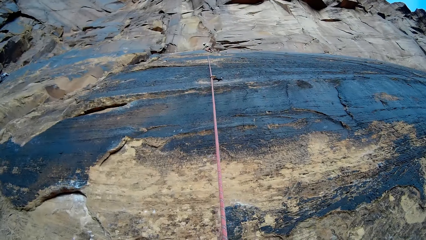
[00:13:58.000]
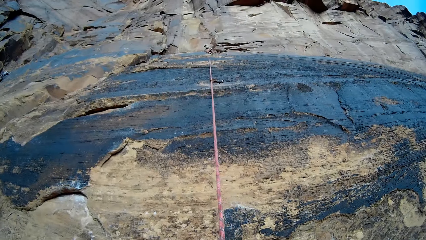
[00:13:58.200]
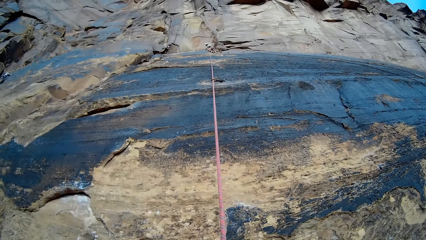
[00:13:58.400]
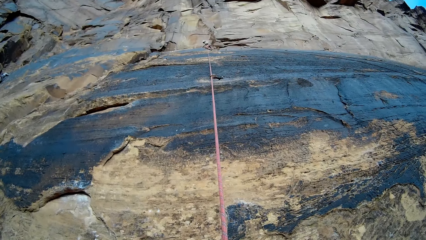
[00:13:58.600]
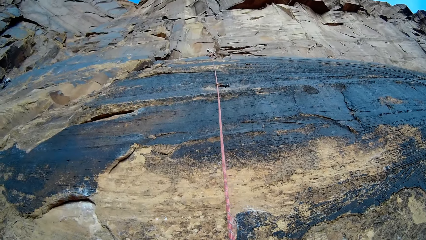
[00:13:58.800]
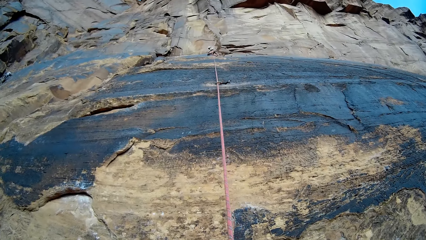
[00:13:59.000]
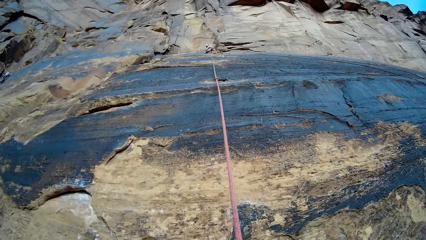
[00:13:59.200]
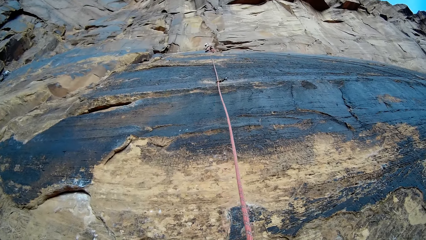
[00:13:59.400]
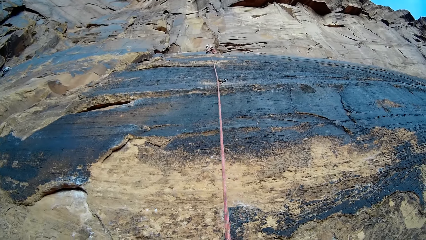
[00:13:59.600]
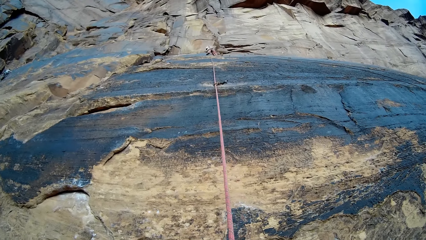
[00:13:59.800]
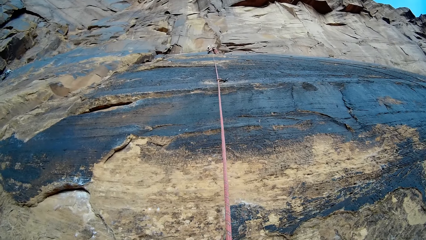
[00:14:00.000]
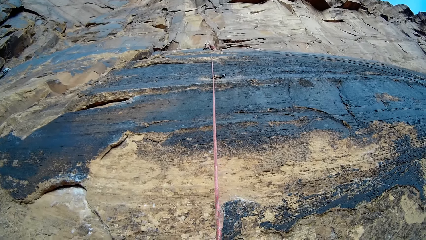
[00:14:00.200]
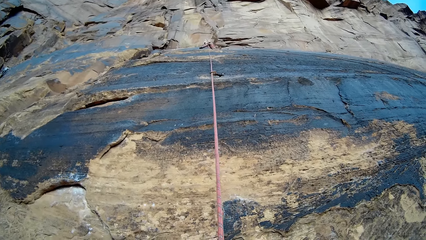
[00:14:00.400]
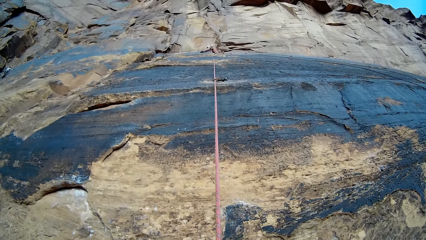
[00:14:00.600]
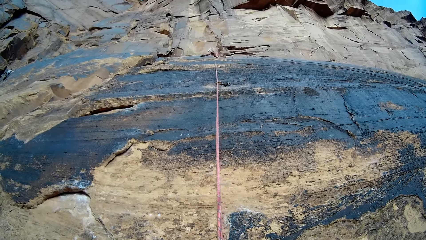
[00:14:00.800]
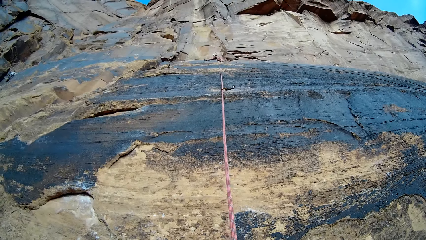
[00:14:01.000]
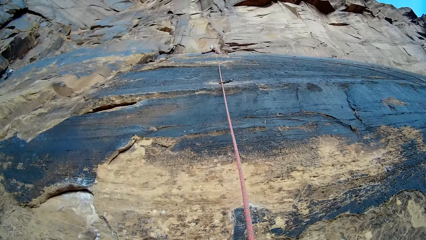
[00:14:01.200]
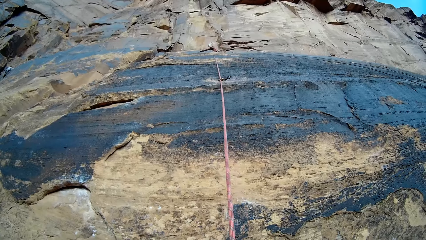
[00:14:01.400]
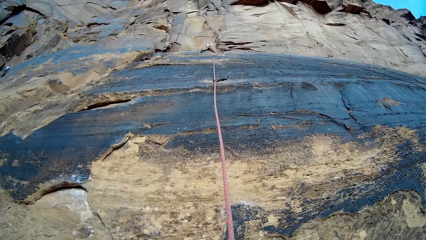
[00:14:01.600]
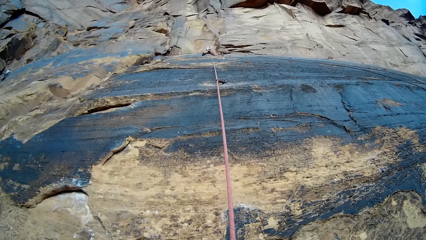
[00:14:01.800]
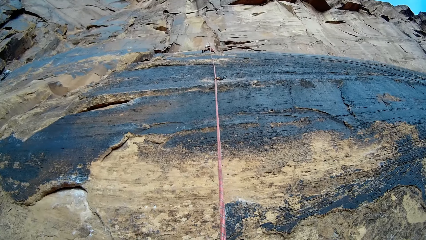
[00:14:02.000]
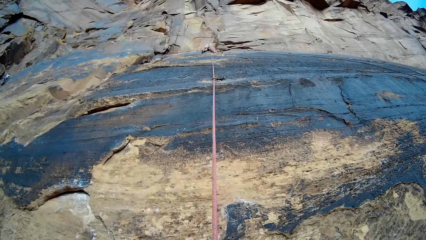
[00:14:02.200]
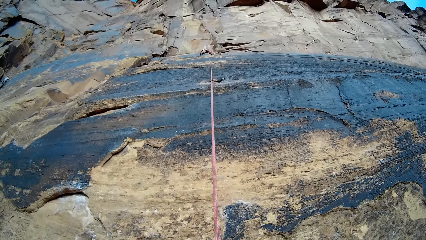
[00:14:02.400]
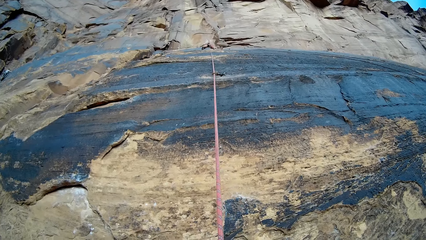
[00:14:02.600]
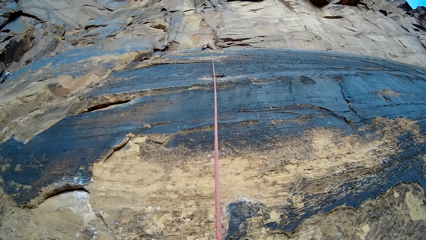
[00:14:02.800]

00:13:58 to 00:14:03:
The camera wearer looks up. A man climbs a rock.

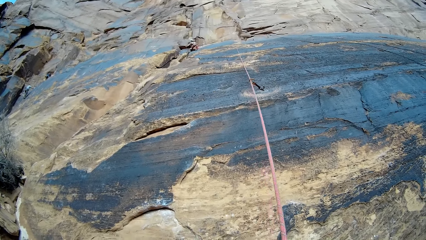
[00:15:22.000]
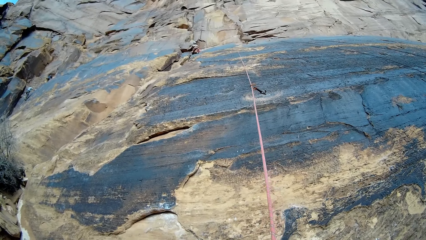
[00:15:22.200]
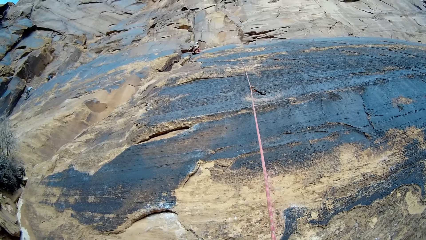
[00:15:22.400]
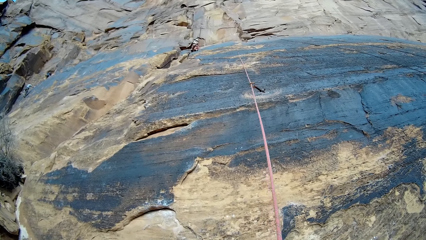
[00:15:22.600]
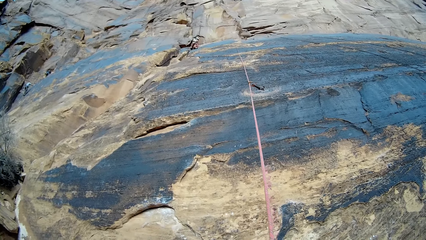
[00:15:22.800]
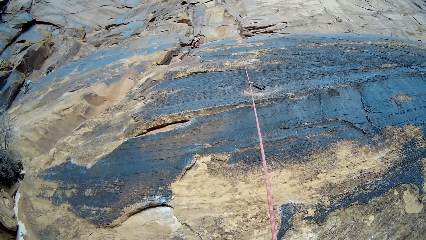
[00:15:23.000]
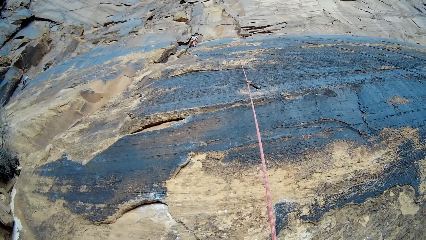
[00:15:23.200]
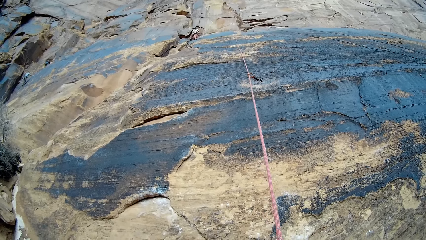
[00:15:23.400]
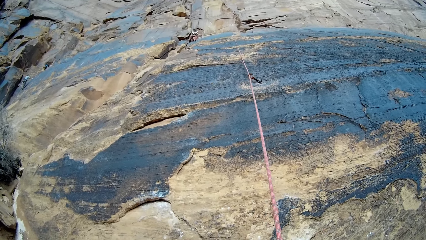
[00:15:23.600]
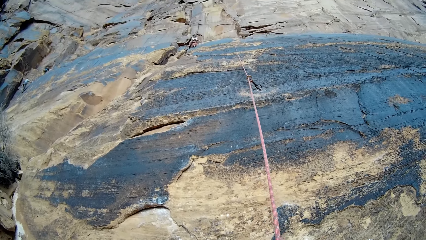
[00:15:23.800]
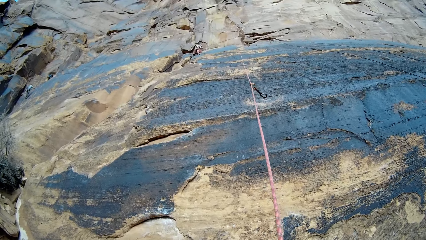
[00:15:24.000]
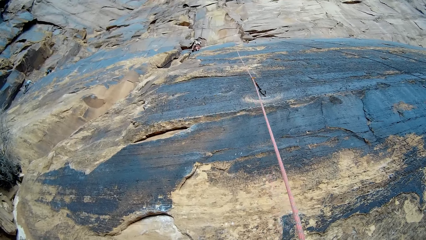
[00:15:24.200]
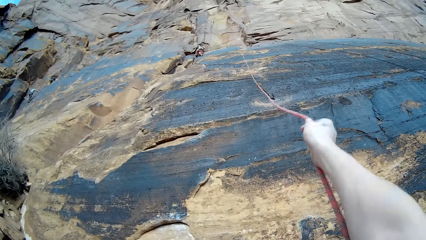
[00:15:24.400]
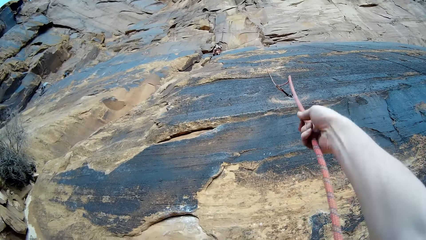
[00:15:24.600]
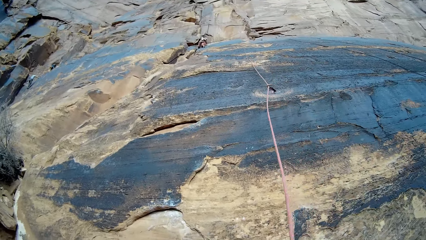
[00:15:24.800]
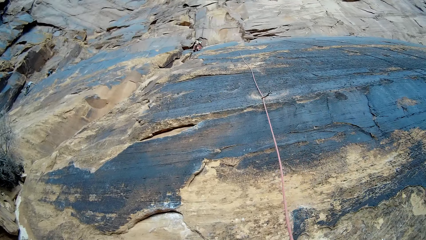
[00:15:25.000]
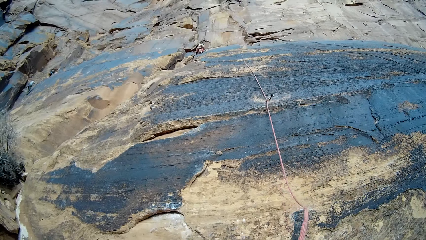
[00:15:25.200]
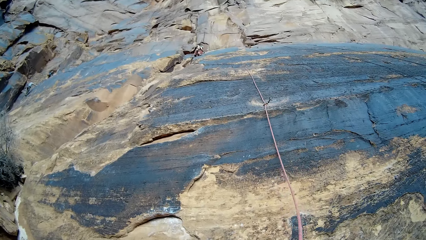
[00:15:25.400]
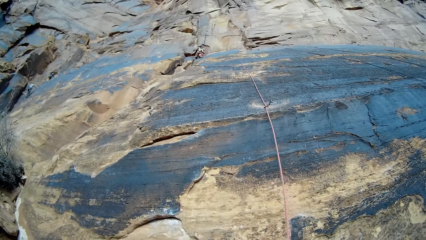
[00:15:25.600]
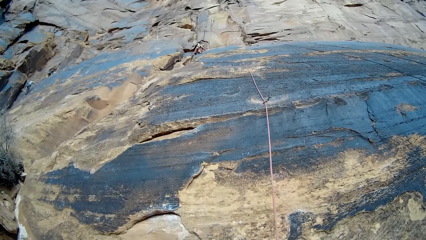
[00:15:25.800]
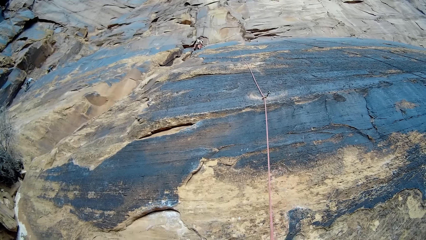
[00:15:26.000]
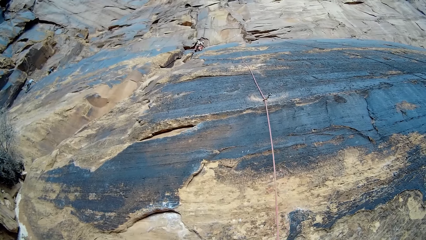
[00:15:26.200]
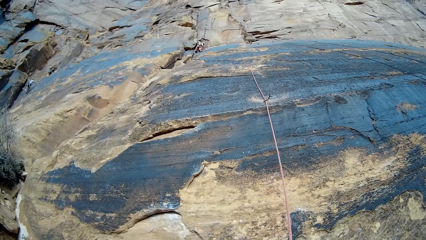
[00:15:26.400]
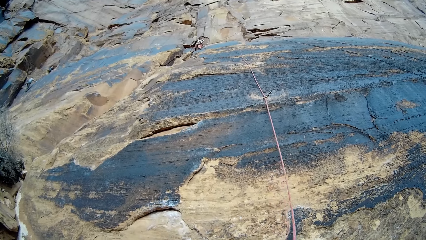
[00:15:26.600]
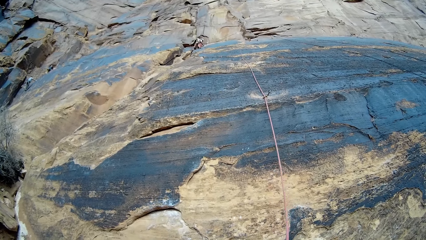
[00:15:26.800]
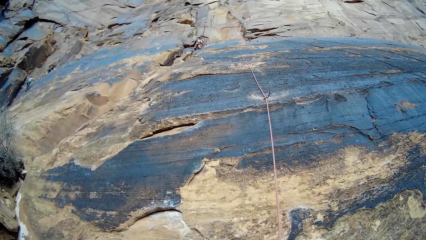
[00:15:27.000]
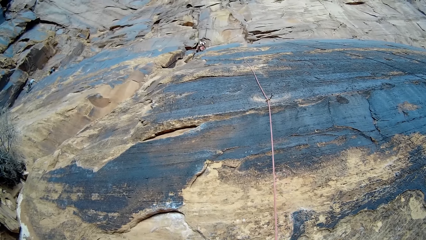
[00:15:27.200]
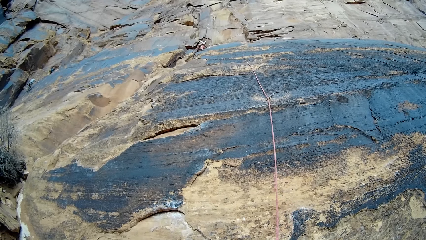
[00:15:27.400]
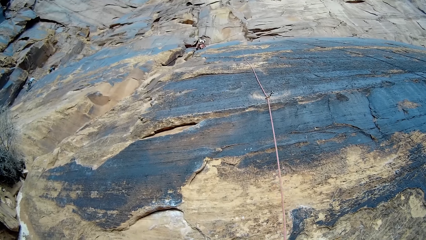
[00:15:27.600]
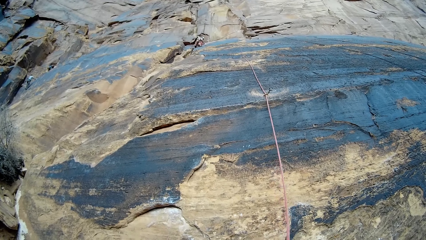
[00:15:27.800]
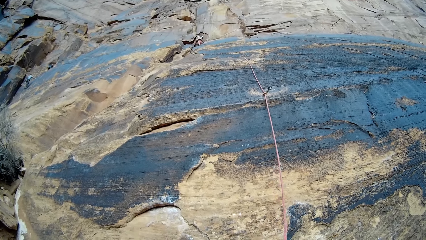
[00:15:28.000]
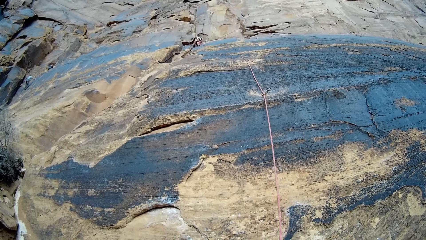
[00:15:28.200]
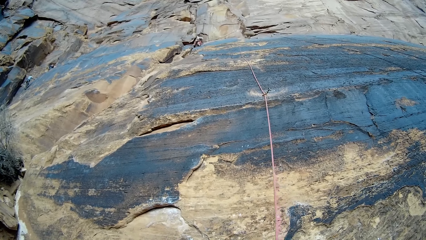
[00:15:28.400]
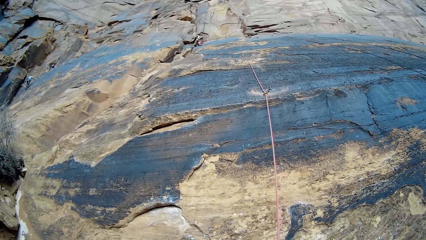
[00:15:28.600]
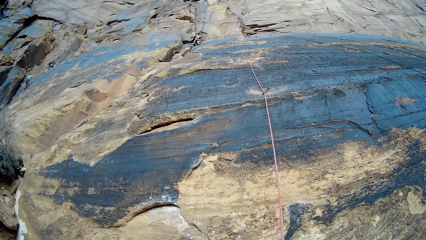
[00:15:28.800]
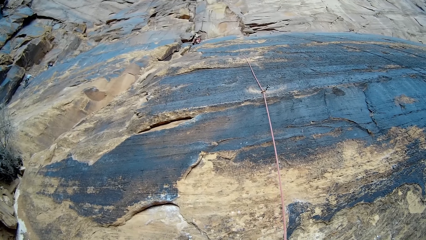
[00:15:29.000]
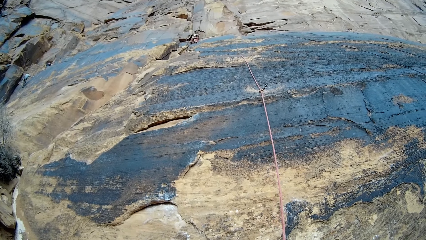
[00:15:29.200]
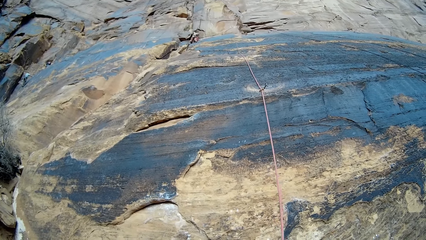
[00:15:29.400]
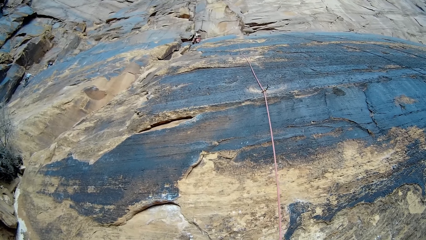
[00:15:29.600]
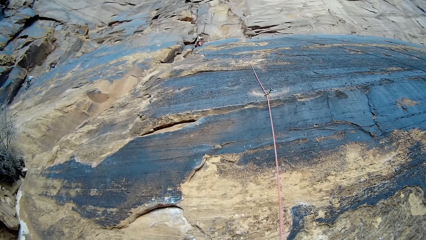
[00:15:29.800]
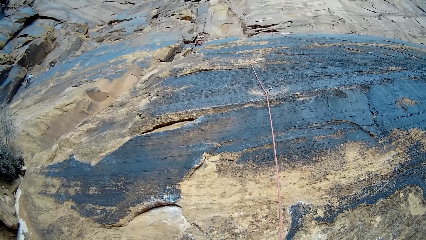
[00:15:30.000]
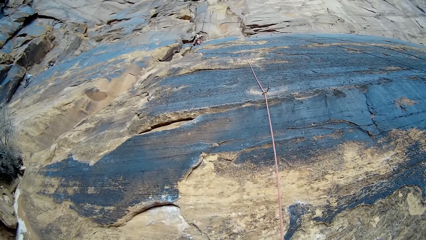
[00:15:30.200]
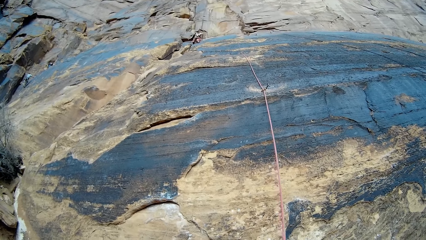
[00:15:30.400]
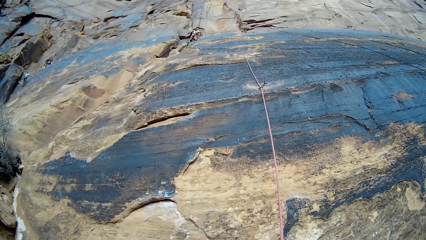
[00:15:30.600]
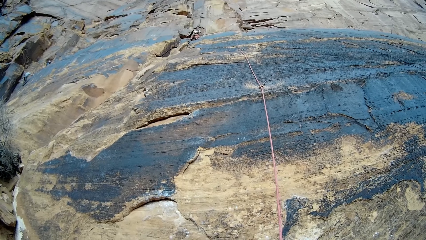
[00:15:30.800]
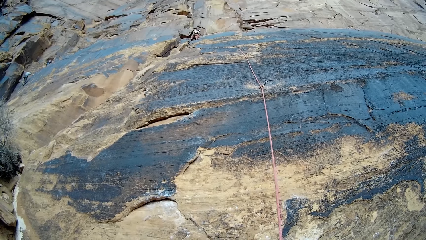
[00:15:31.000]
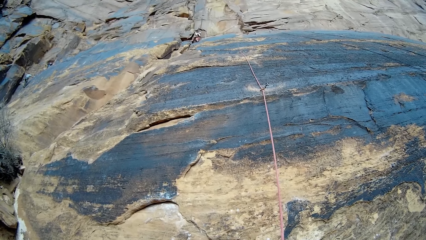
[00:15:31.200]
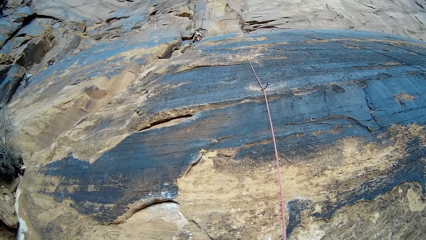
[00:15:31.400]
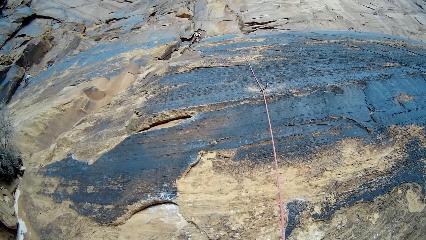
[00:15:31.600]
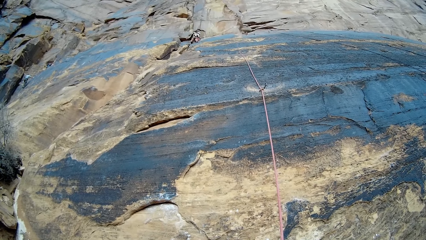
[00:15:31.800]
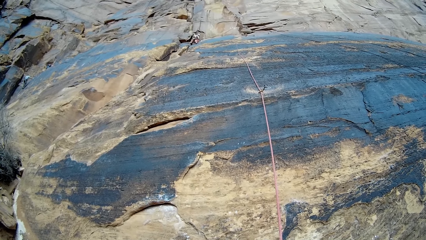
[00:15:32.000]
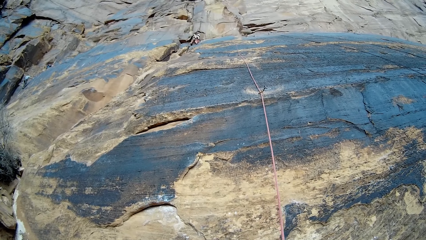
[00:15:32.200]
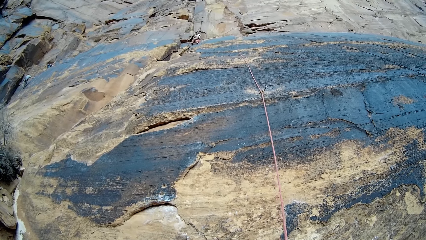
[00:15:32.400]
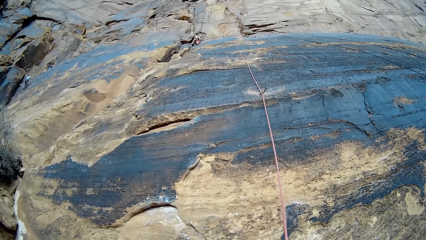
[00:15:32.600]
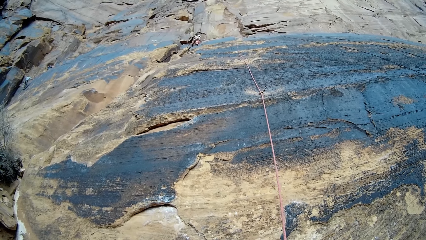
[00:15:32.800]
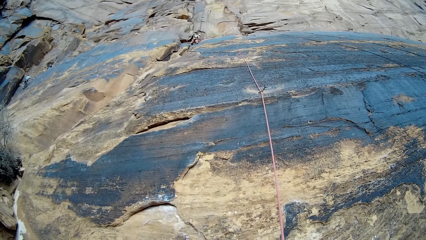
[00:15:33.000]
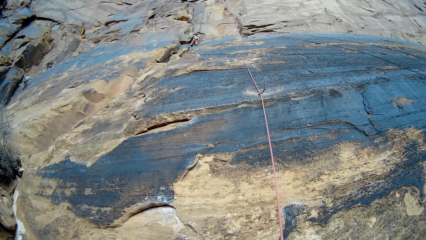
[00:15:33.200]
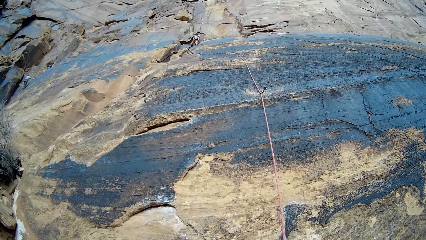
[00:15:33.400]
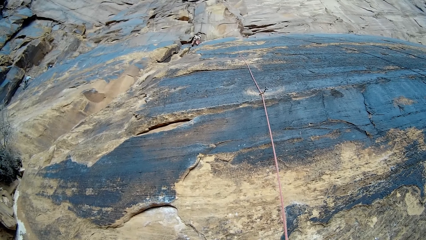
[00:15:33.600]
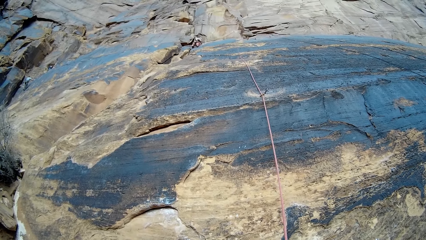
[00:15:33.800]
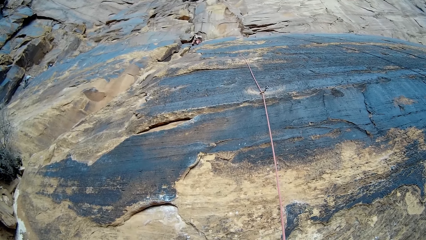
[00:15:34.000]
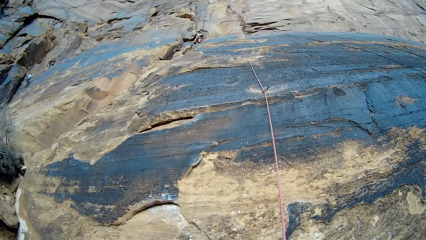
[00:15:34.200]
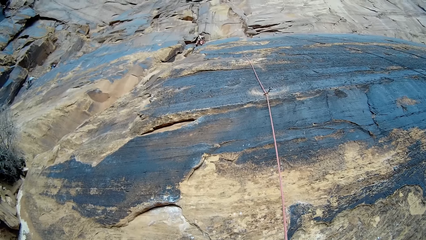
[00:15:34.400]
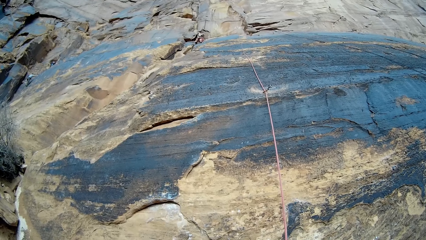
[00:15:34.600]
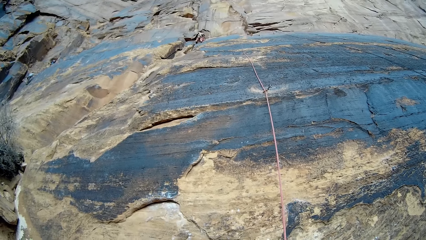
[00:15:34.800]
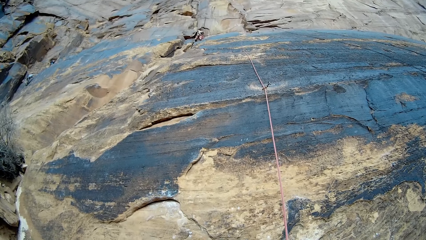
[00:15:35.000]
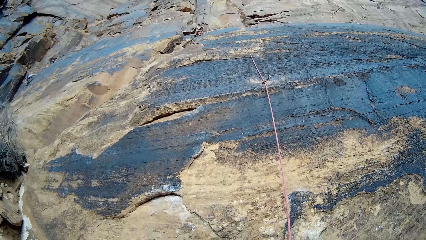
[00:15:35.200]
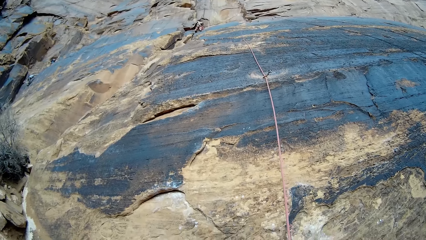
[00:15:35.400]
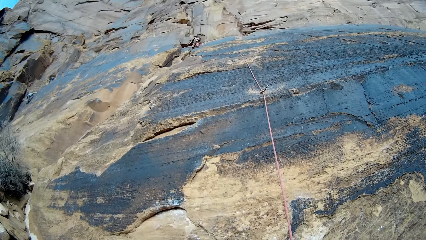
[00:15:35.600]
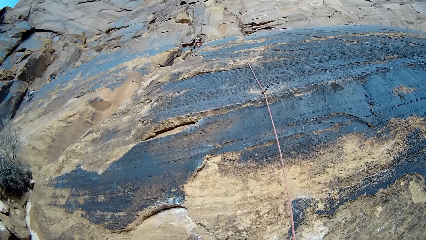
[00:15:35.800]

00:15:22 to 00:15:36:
The camera wearer adjusts the rope in his hand. He pulls the rope. A man climbs a rock. The camera wearer looks up.
